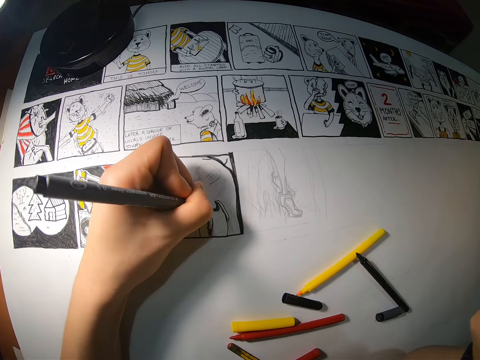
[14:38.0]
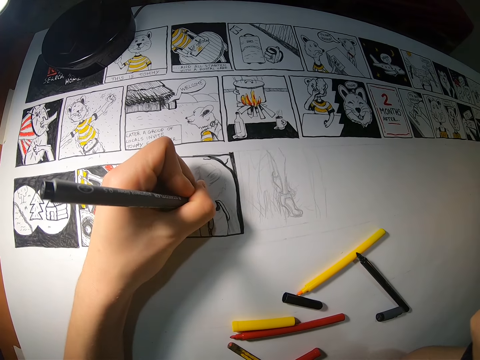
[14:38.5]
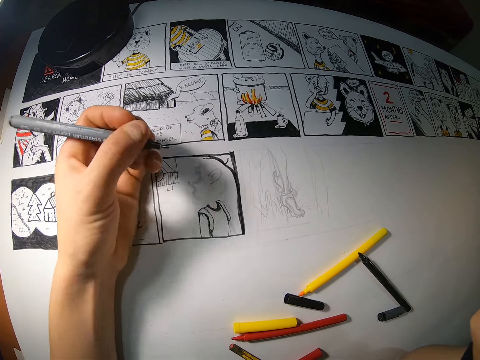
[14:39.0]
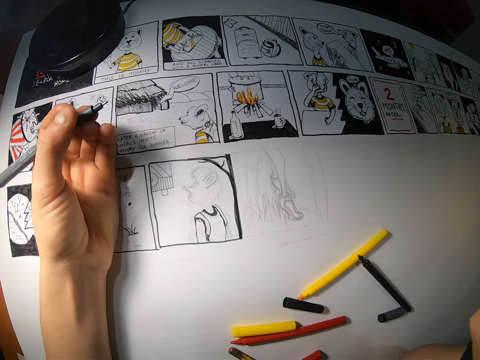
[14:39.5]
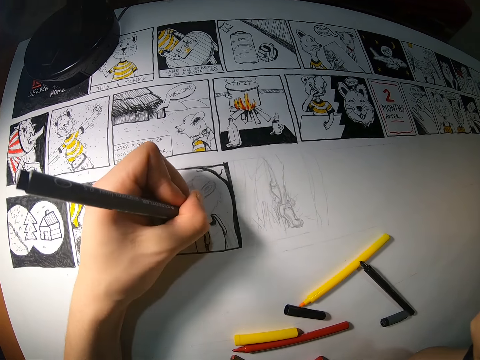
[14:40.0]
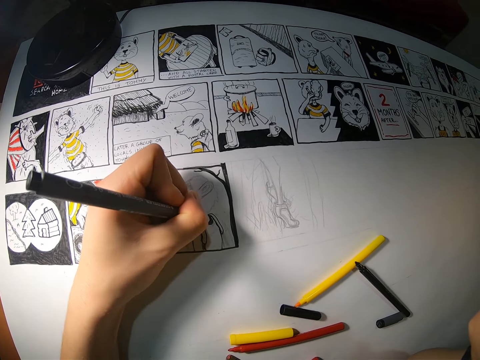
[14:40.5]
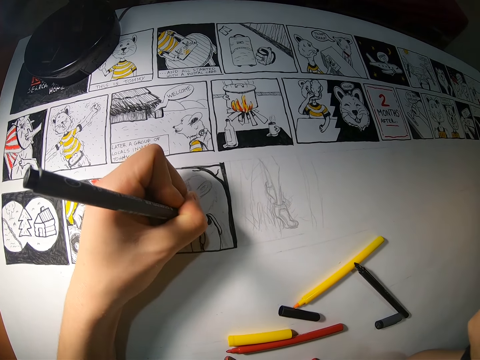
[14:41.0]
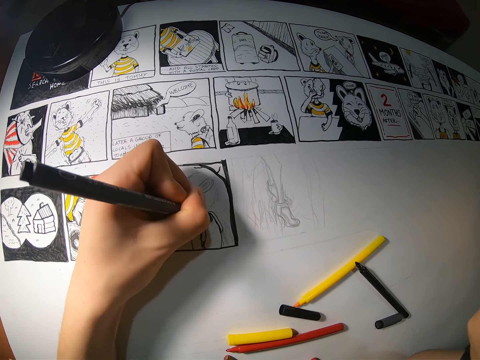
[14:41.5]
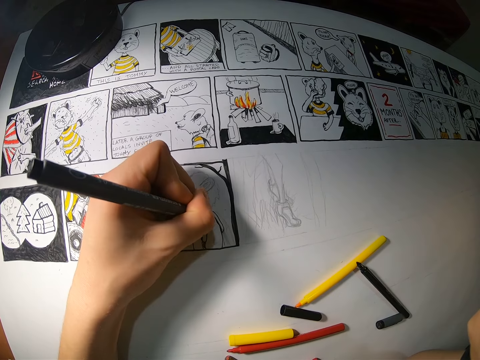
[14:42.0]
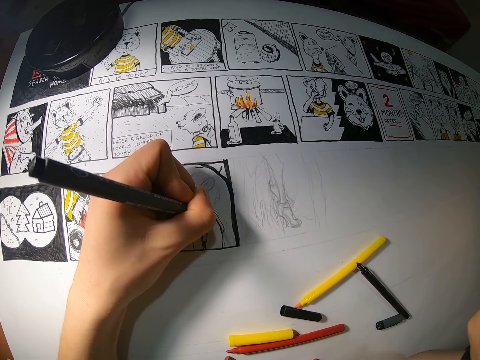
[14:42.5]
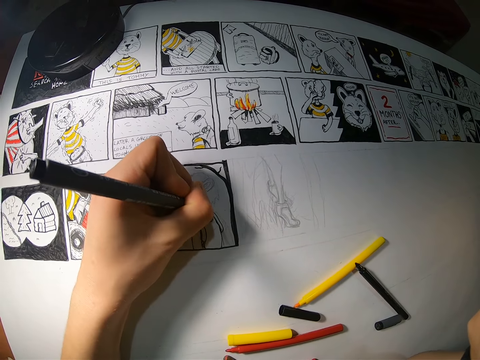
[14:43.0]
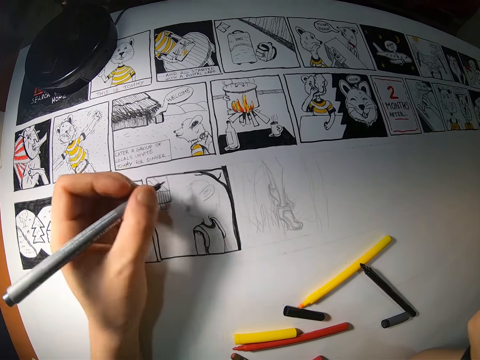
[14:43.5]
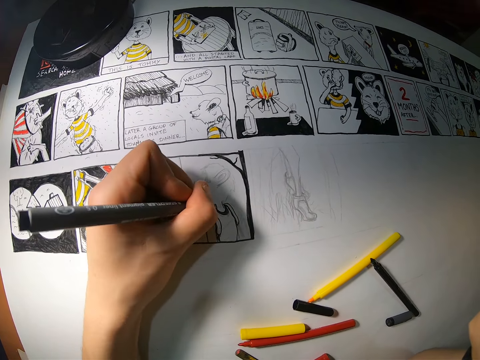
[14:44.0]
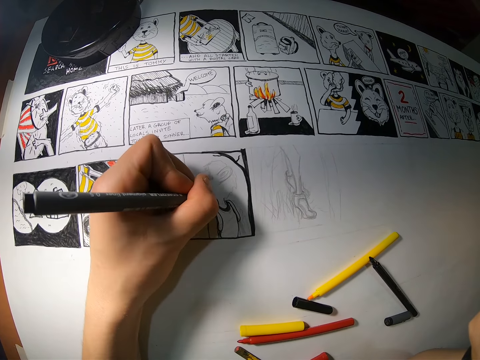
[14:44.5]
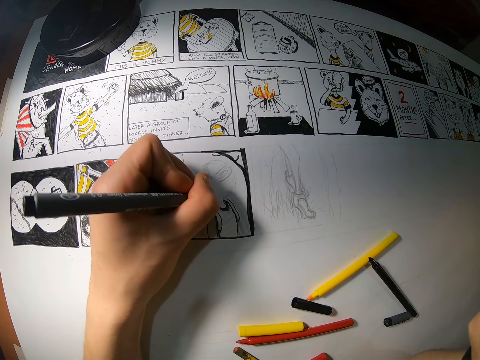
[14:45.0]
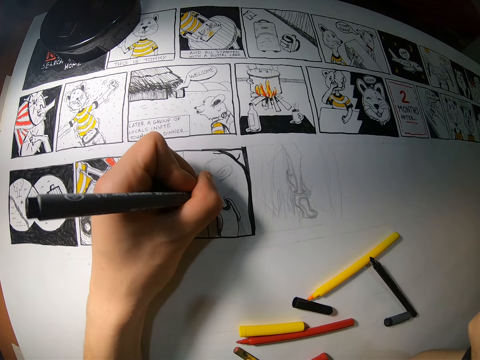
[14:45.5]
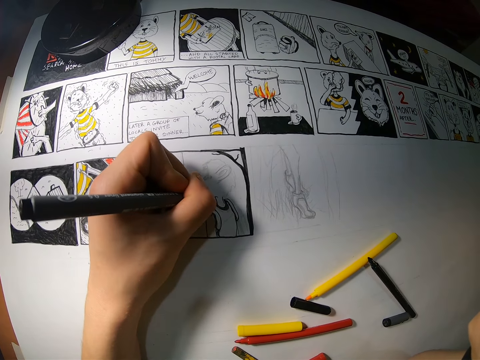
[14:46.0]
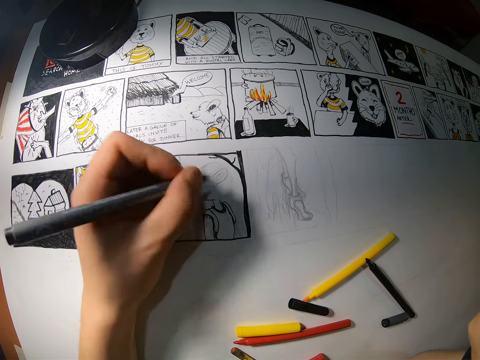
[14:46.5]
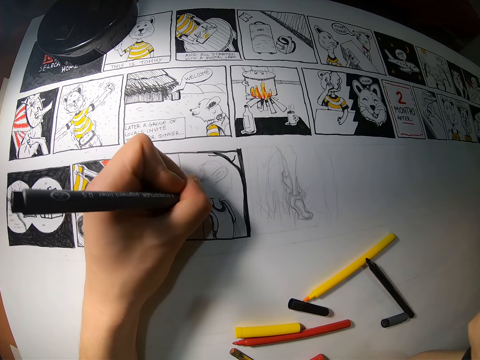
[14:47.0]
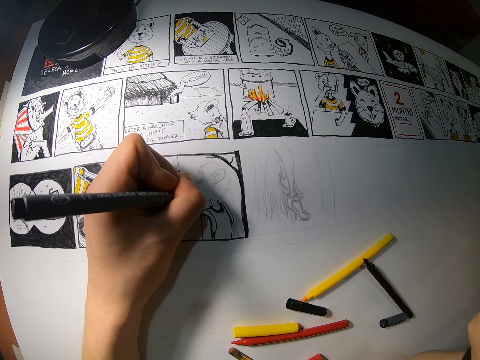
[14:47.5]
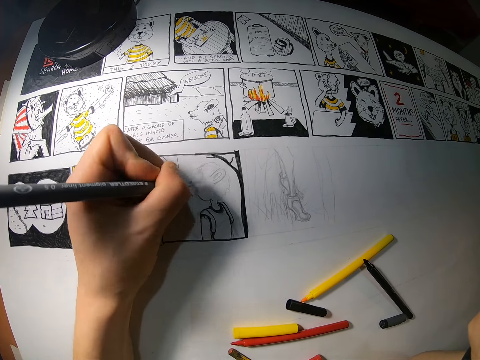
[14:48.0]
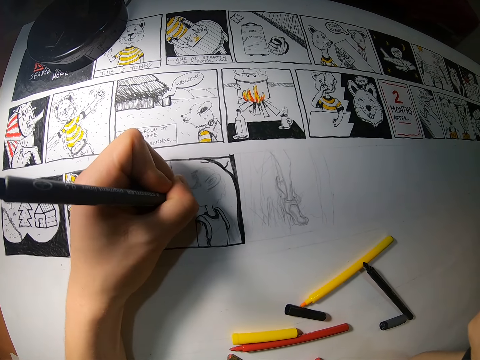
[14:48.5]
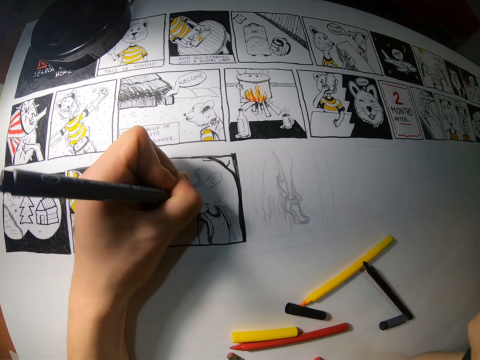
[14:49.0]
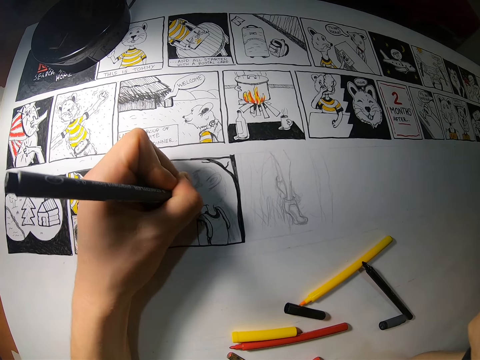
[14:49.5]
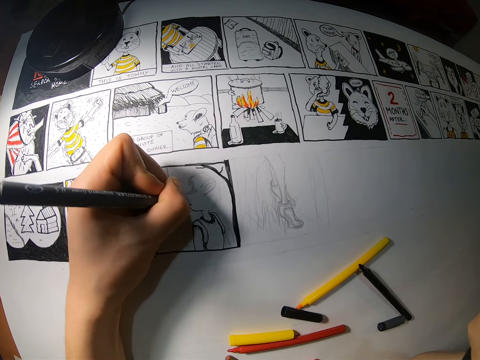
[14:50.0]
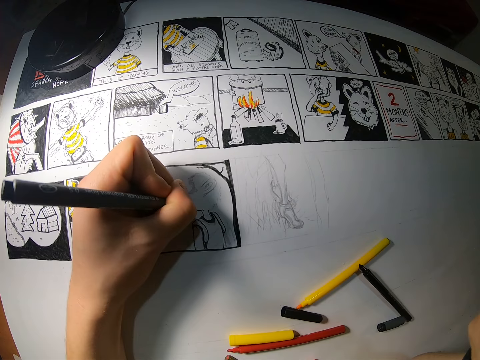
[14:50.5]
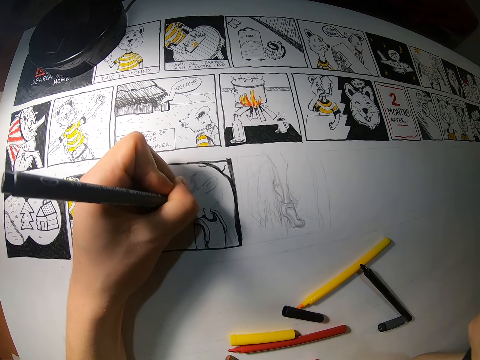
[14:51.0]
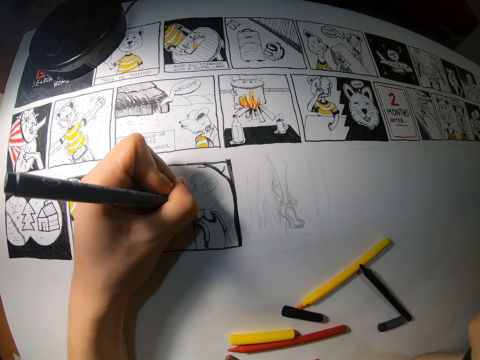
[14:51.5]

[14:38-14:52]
The camera wearer draws on the cardboard with the black marker in her left hand. She checks the image on the cardboard. She draws on the cardboard with the black marker in her left hand. She moves her left hand on the cardboard. She draws on the cardboard with the black marker in her left hand. She moves her left hand on the cardboard.

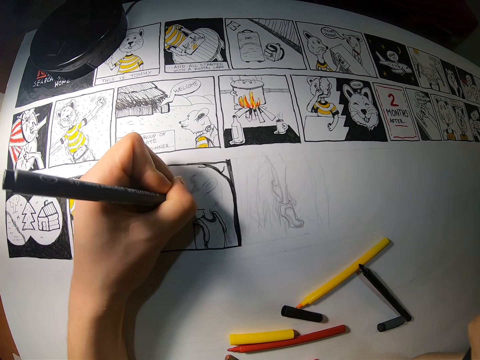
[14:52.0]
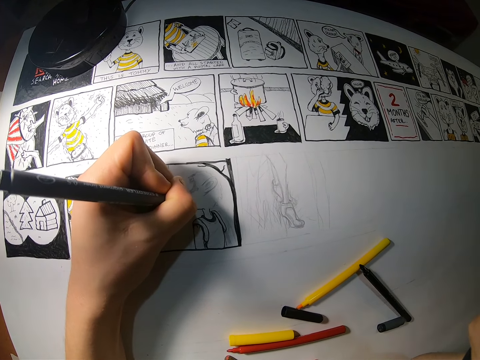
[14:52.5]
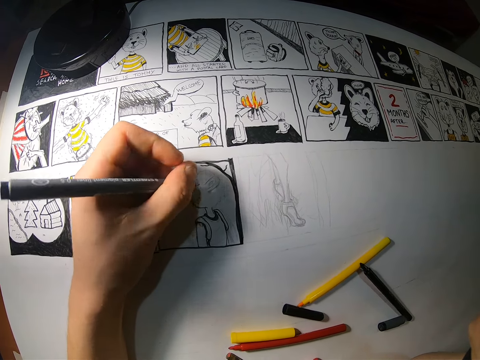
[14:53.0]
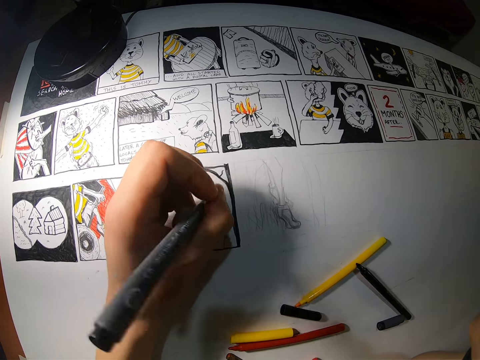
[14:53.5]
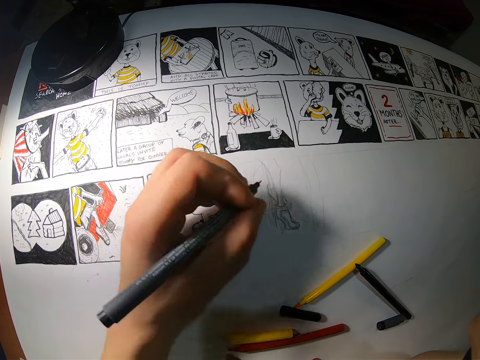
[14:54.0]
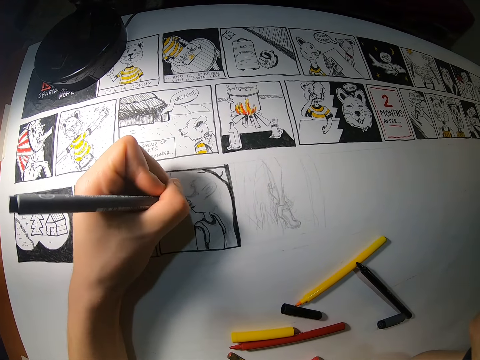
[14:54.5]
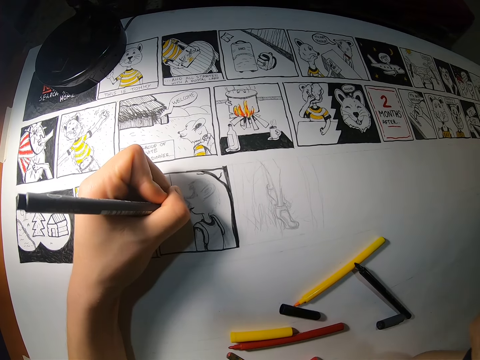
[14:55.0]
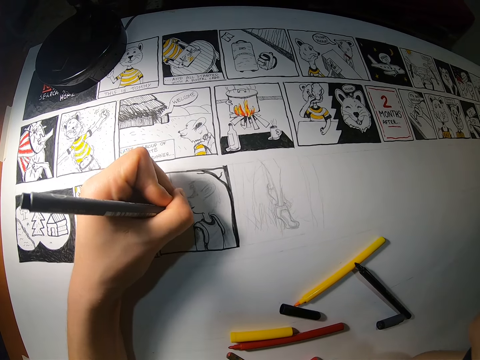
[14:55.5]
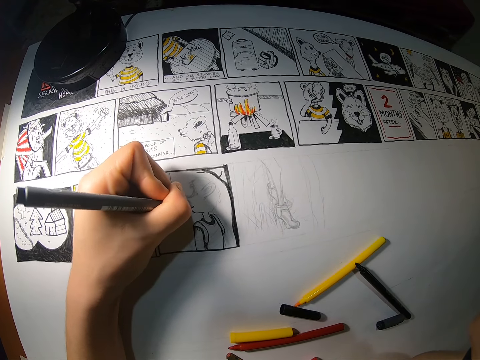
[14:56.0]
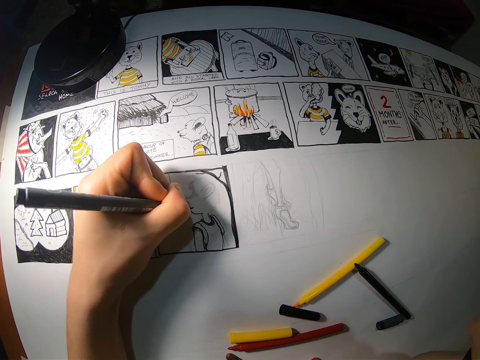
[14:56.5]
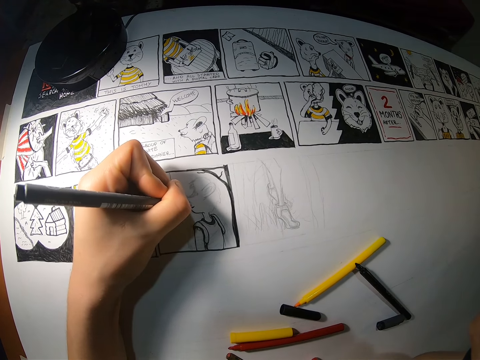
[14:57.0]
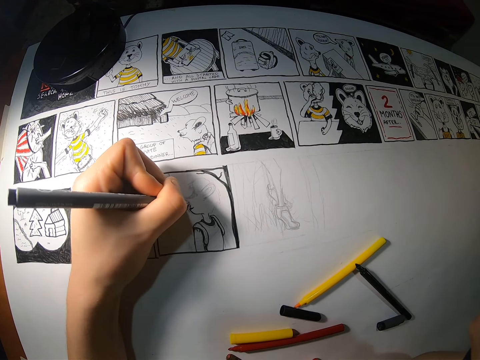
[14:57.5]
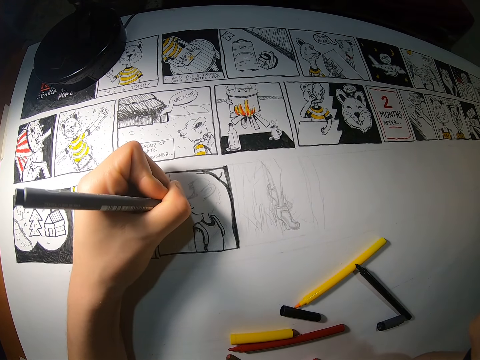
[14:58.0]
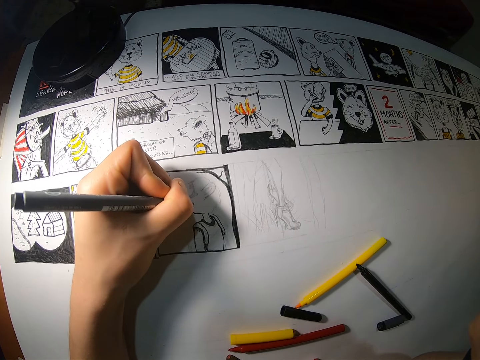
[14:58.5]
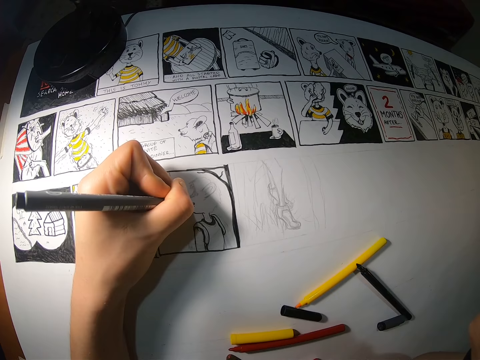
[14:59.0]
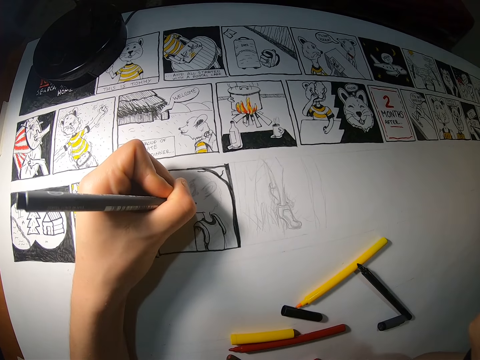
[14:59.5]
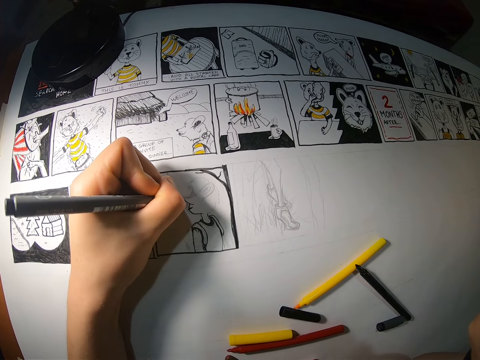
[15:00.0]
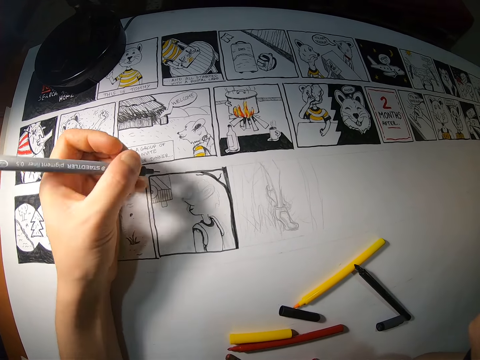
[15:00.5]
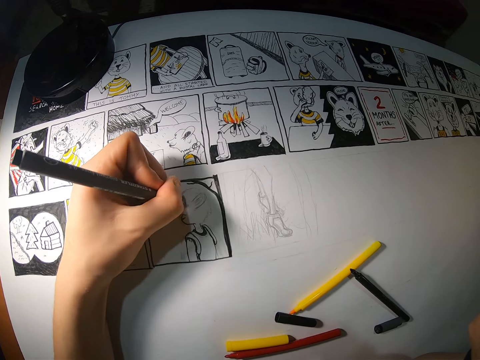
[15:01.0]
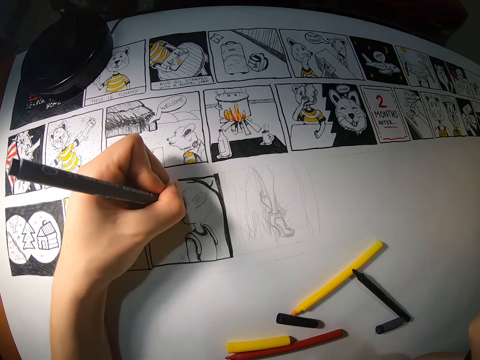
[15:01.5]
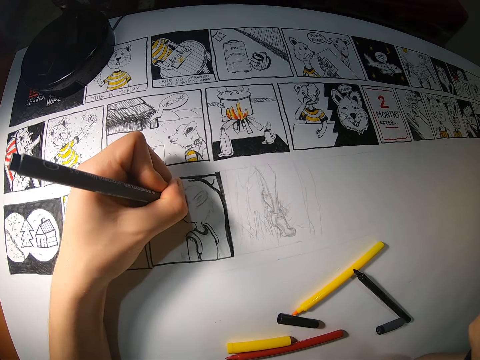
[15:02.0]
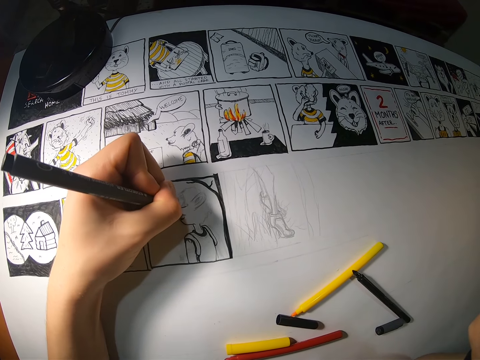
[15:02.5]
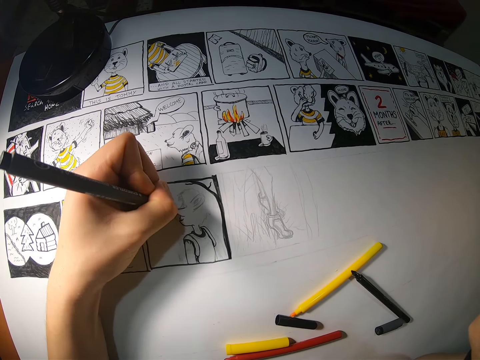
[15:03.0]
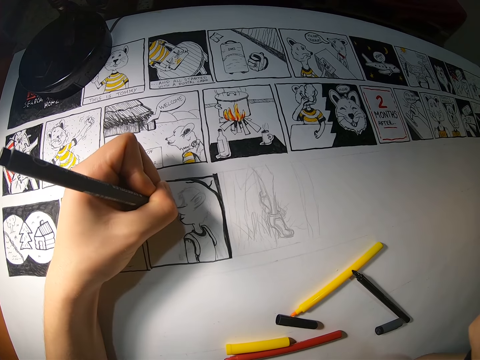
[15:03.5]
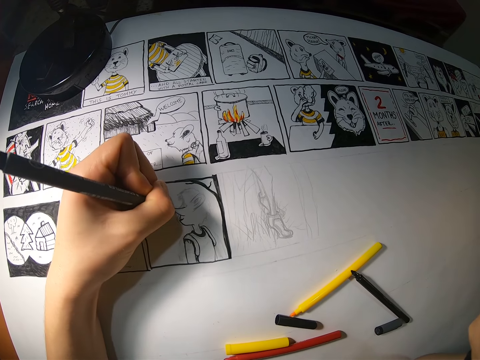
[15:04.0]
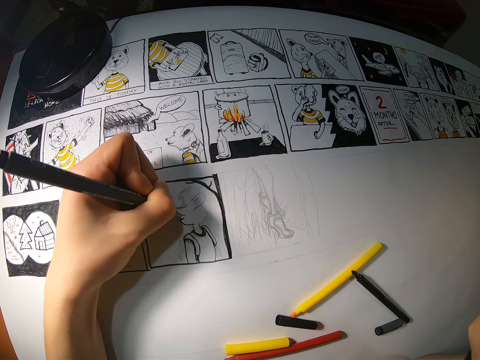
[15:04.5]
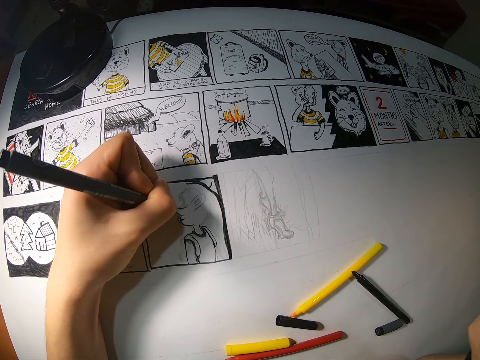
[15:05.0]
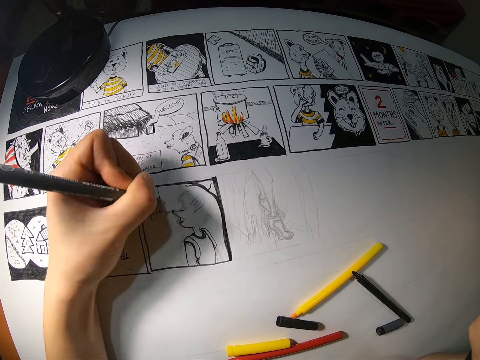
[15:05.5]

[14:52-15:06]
The camera wearer draws on the cardboard with the black marker in her left hand. She moves her left hand forward.
